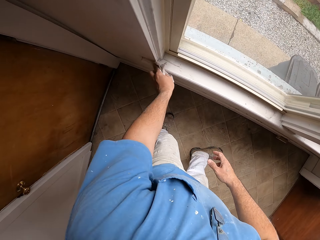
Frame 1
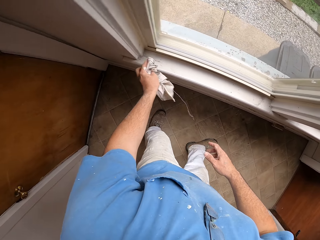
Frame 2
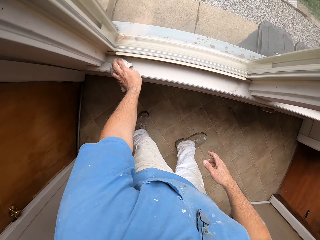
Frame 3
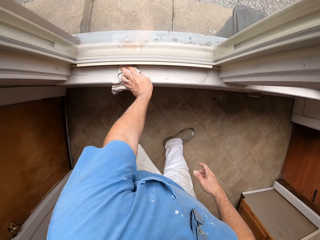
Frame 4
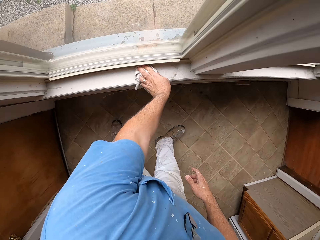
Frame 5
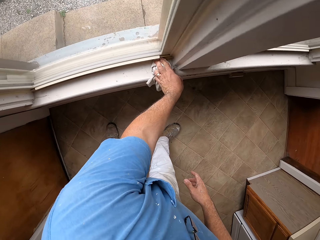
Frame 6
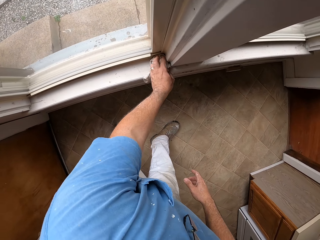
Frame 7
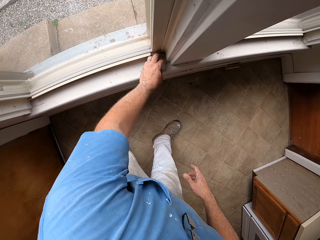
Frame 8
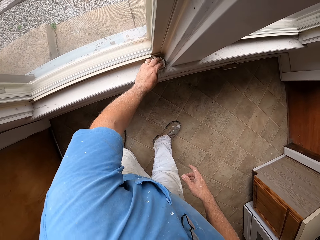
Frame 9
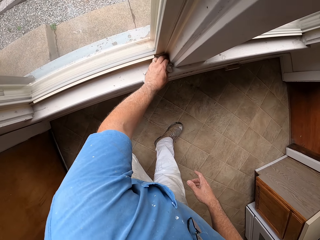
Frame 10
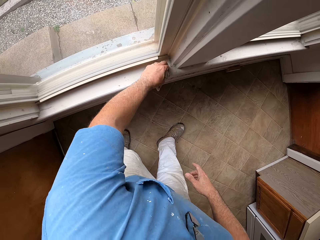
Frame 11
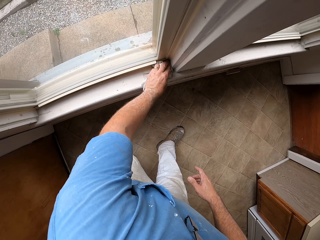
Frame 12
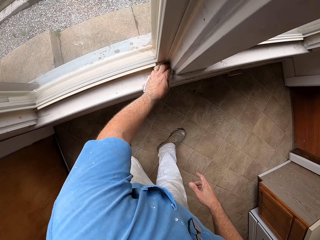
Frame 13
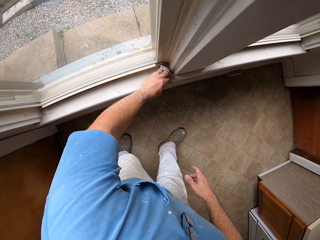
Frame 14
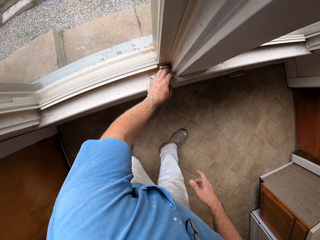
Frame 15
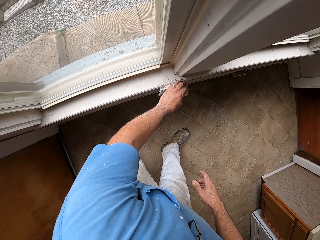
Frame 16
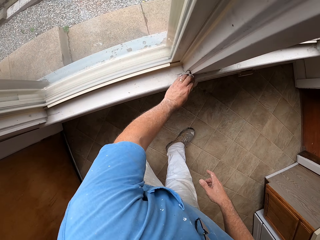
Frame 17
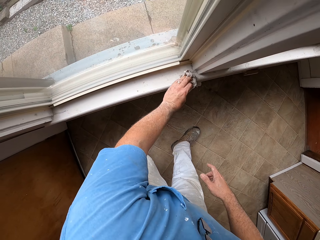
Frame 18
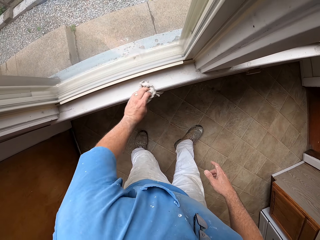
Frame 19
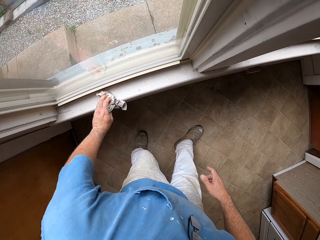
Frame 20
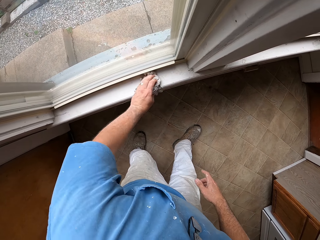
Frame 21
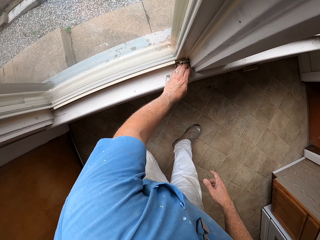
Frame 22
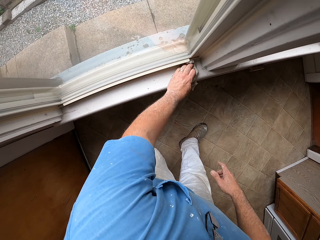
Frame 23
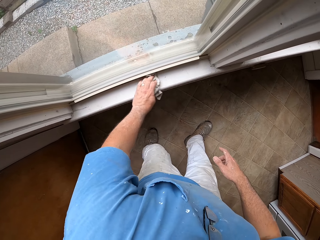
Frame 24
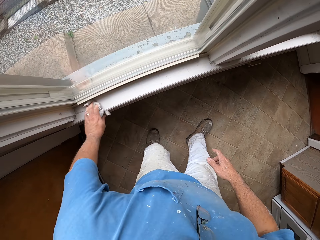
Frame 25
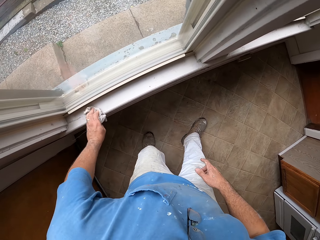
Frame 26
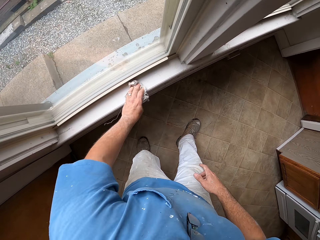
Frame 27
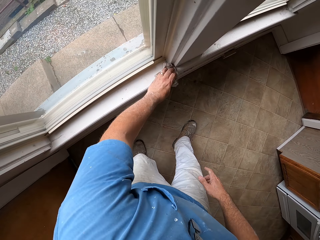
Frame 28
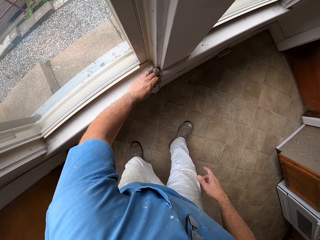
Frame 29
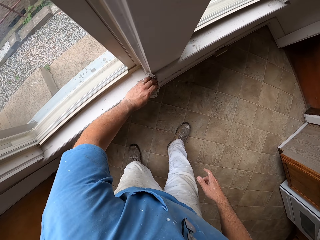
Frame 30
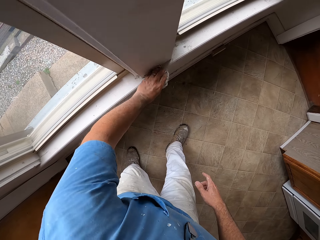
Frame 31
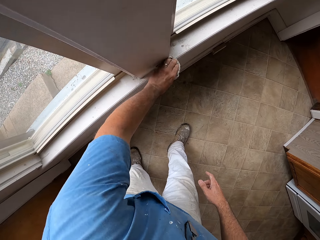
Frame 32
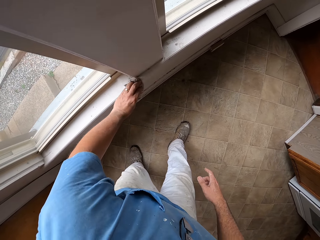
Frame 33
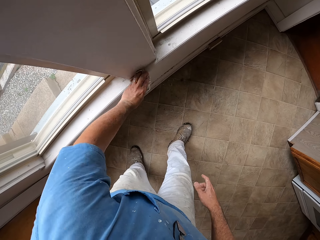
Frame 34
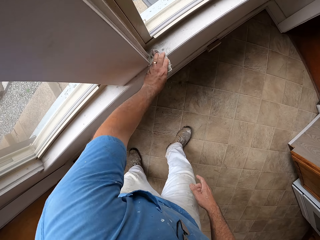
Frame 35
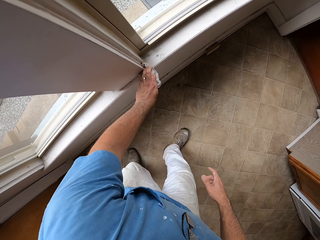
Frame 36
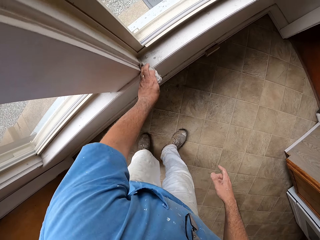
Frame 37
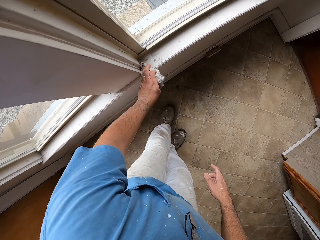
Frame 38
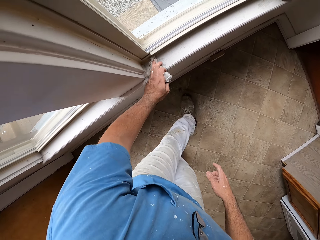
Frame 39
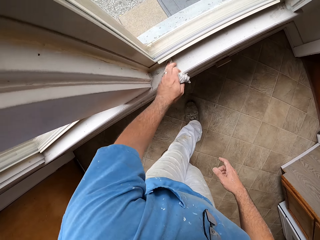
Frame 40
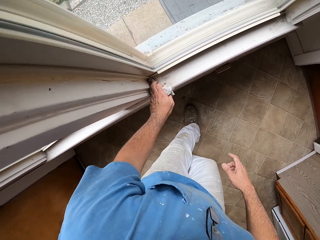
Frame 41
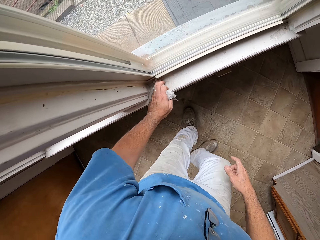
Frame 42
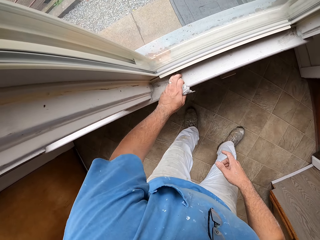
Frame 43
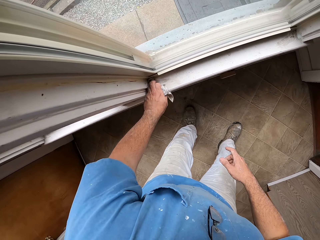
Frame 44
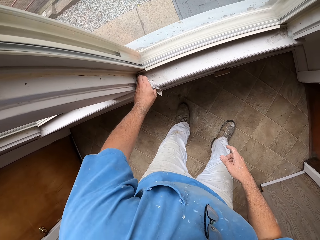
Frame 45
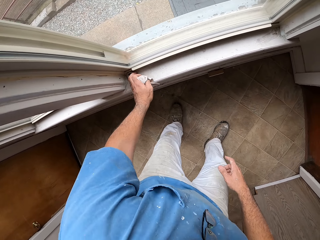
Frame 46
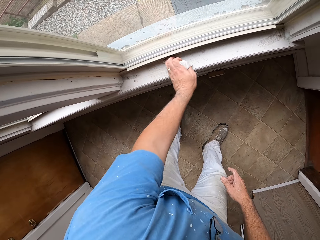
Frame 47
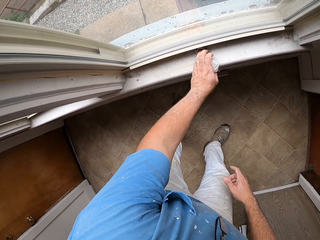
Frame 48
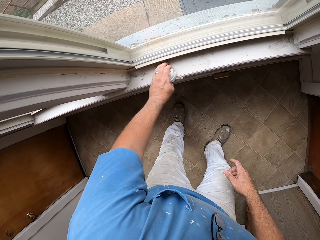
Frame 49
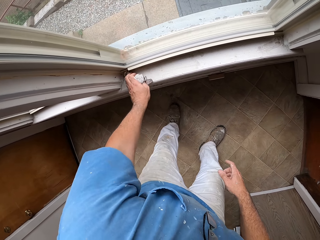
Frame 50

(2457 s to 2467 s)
The camera wearer switches the cloth to his left hand. He cleans the window pane. He cleans the wall around the window with the cloth.

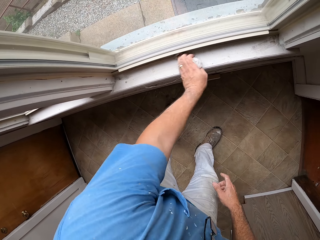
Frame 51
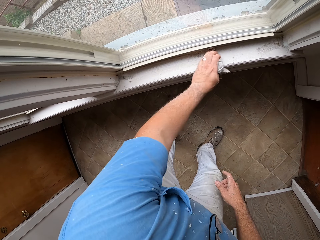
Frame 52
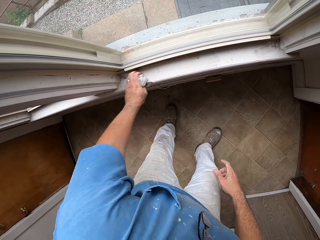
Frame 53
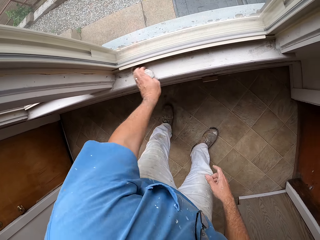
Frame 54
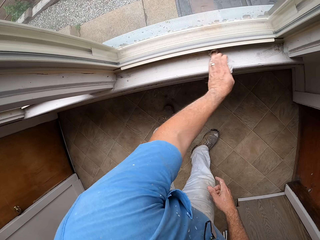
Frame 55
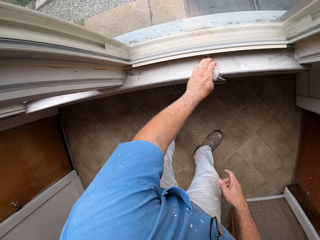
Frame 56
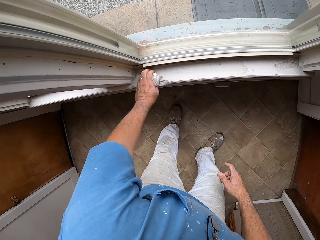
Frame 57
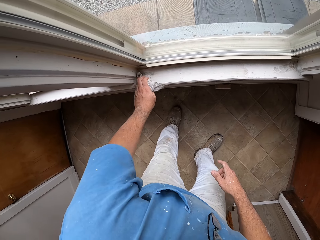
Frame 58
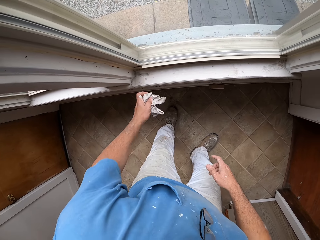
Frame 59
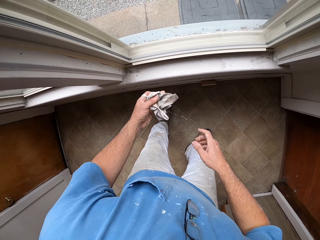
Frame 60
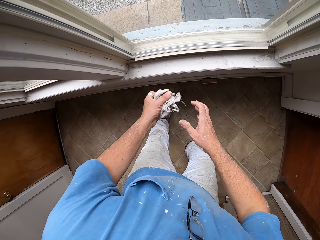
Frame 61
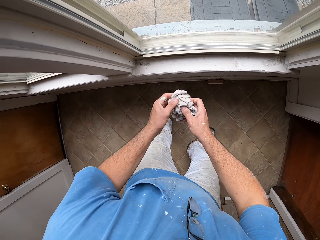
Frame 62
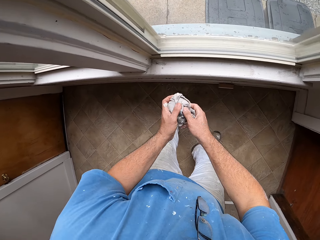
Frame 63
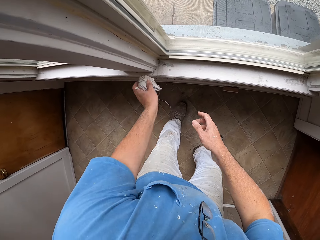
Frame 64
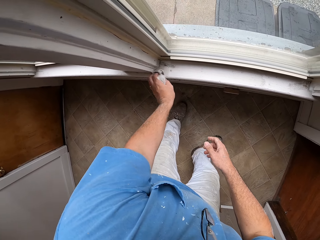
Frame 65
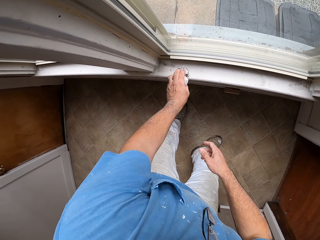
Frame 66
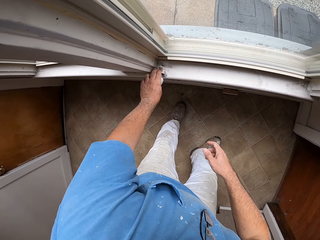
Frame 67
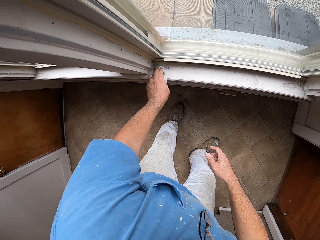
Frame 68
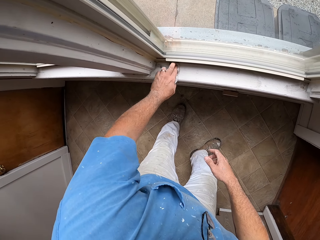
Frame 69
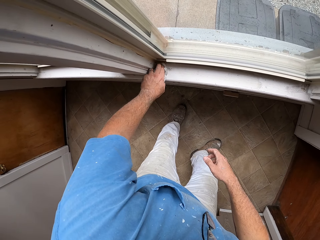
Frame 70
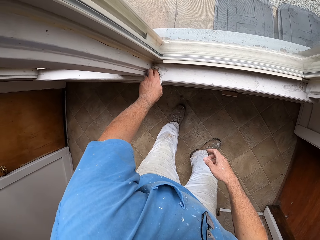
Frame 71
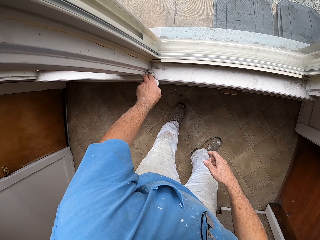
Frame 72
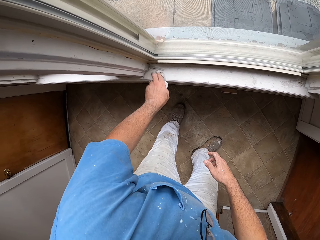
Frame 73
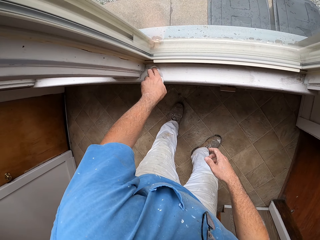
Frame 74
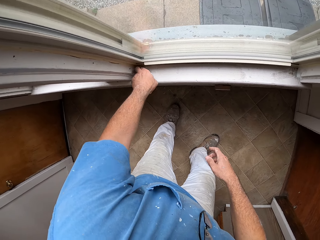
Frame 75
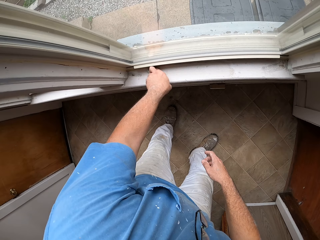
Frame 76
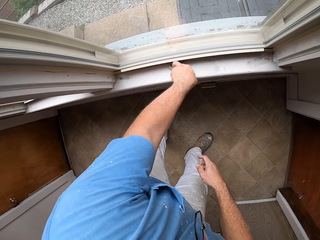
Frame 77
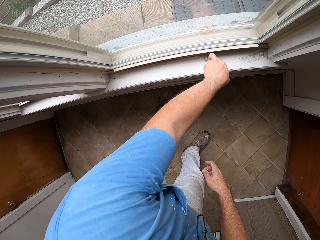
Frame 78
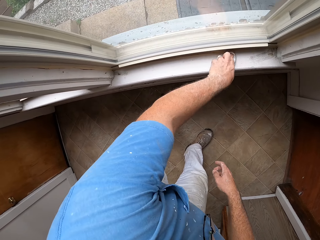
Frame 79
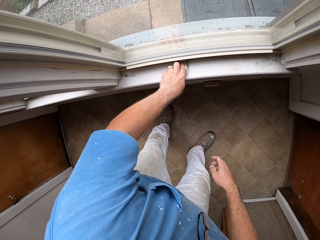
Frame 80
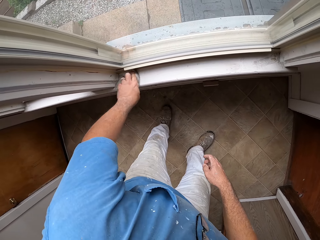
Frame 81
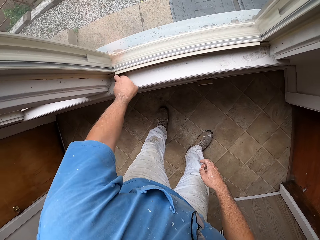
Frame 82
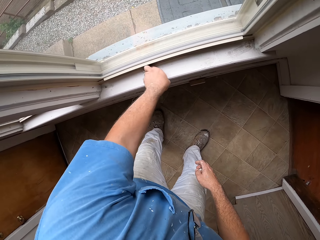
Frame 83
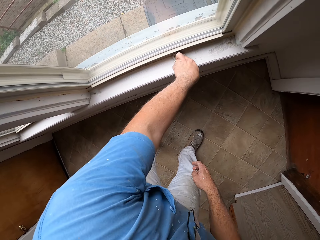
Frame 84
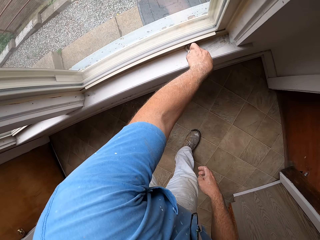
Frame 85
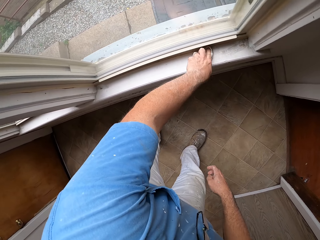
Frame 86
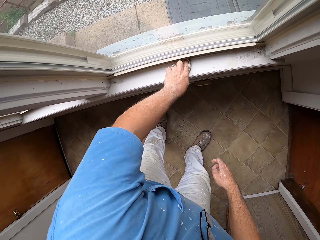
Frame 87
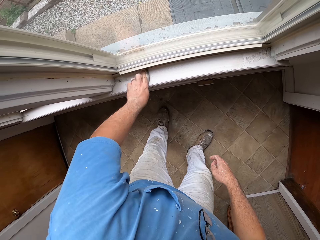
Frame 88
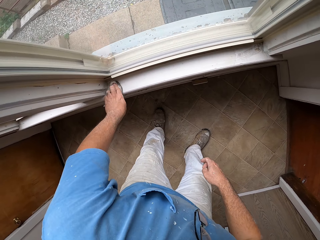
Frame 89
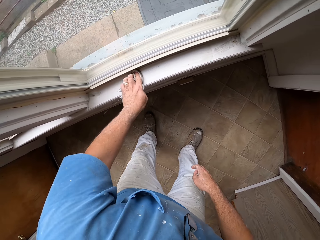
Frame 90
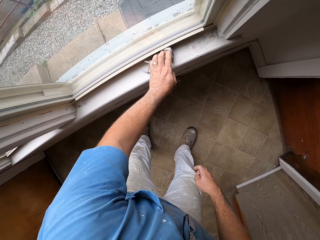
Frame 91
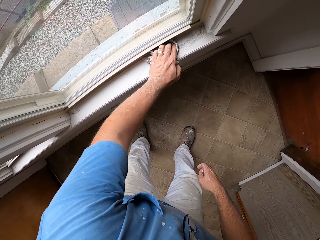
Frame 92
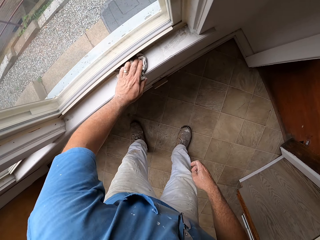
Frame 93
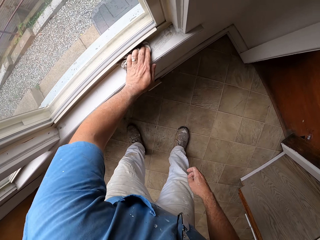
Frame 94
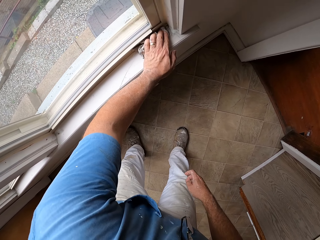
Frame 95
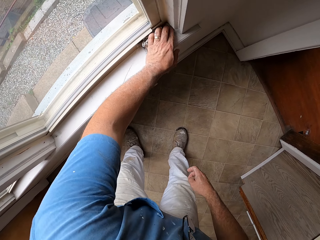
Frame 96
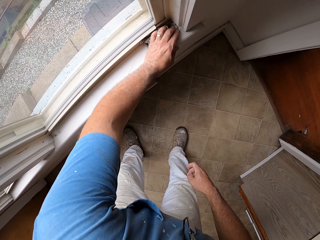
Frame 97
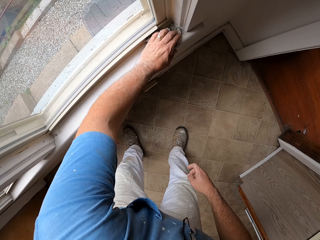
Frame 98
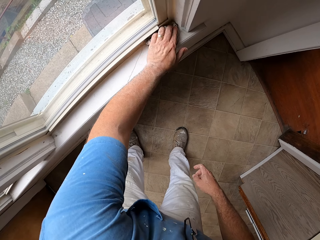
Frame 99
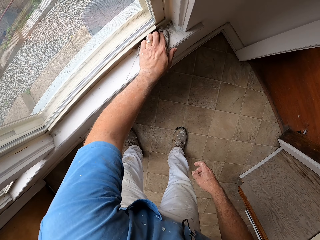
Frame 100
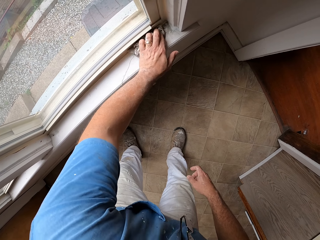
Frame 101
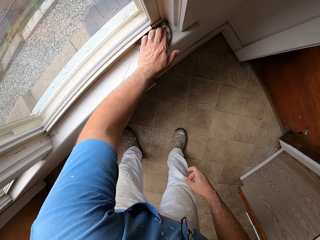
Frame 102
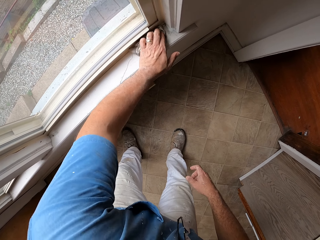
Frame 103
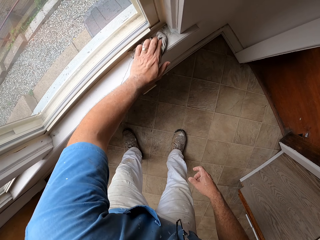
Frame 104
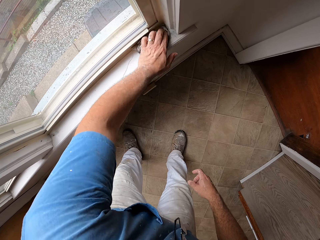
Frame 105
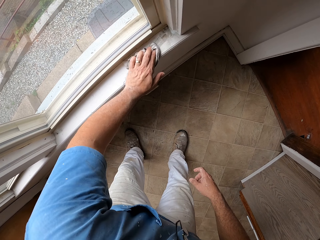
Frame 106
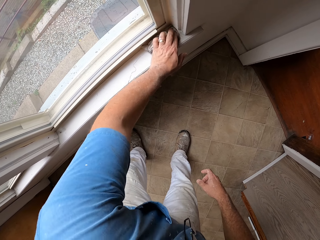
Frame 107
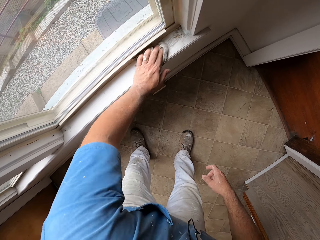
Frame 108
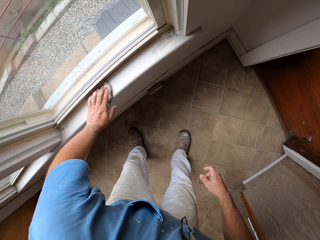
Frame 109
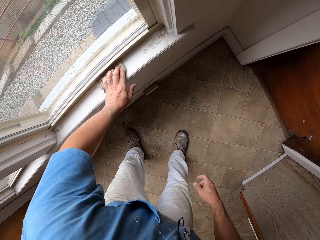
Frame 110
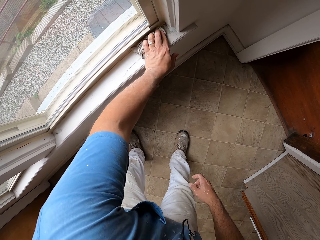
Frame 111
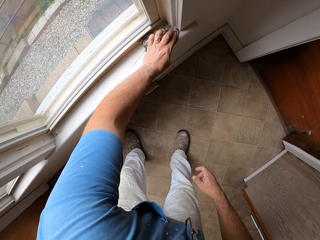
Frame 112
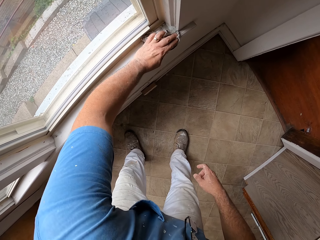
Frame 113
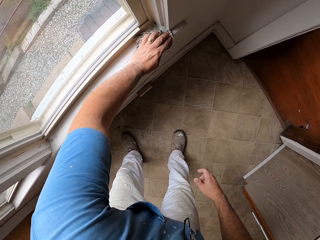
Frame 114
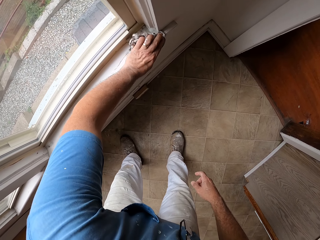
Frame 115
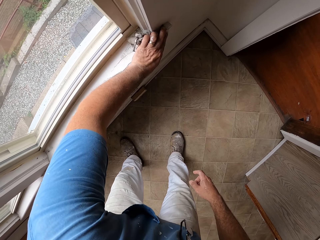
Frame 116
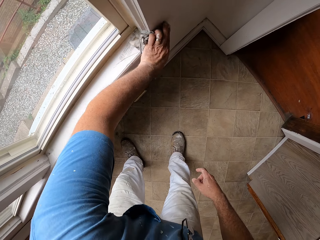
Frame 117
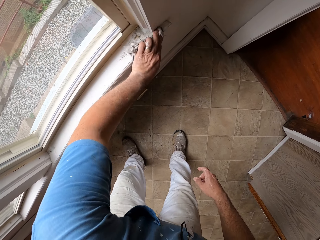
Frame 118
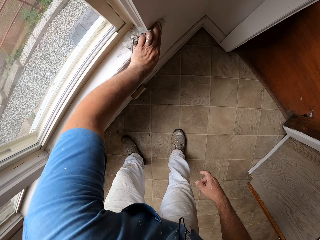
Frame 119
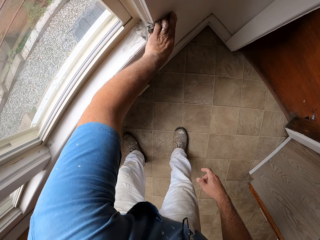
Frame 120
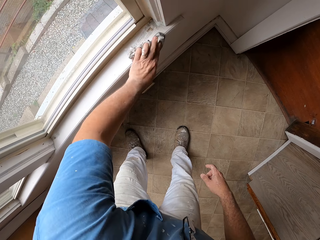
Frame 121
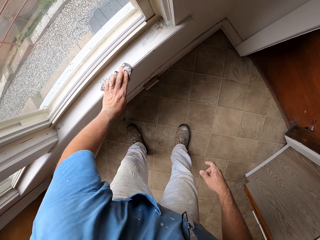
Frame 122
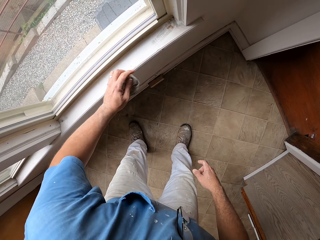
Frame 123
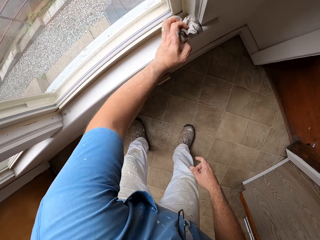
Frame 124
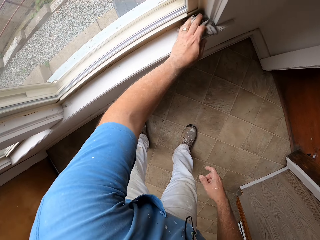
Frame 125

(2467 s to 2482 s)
The camera wearer touches the cloth with both hands. He holds the cloth with his left hand. He cleans the wall around the window with the cloth.
